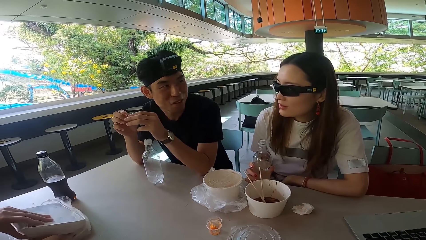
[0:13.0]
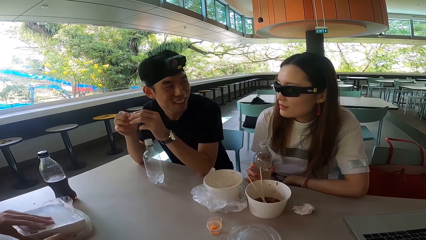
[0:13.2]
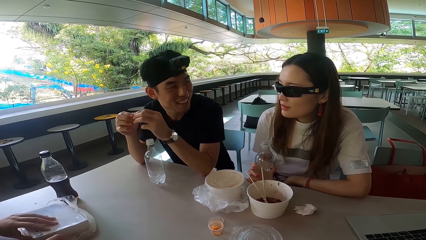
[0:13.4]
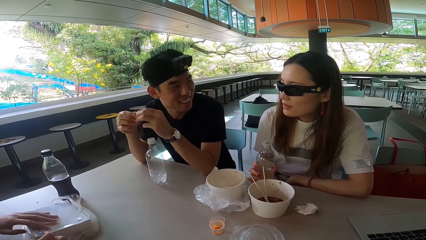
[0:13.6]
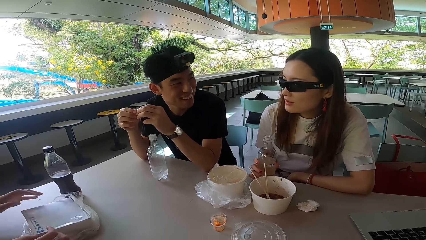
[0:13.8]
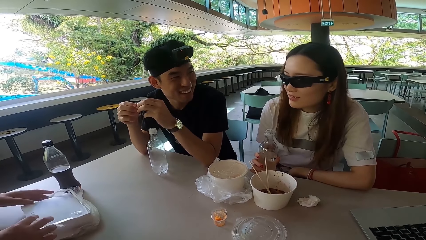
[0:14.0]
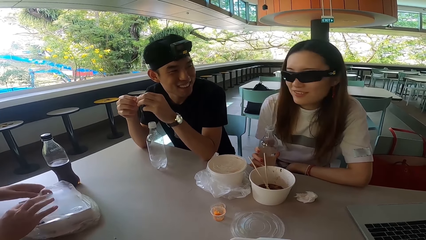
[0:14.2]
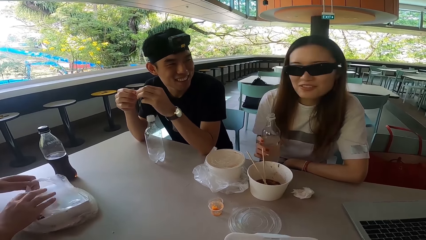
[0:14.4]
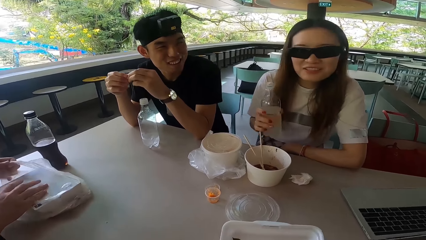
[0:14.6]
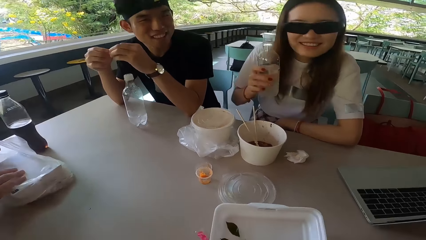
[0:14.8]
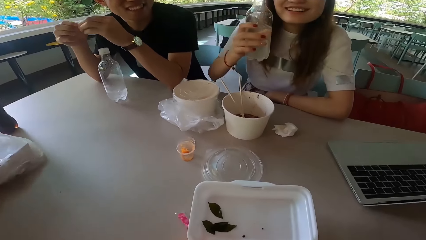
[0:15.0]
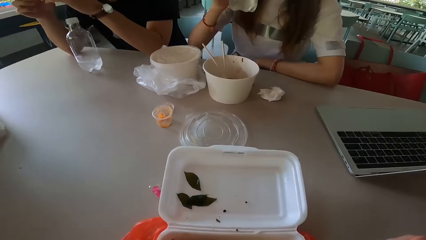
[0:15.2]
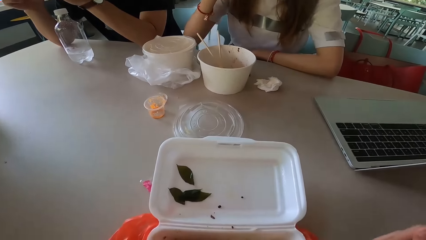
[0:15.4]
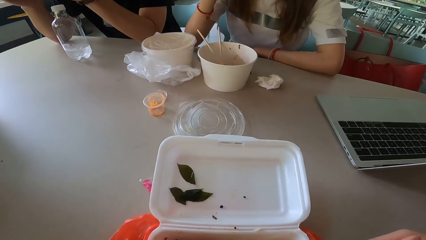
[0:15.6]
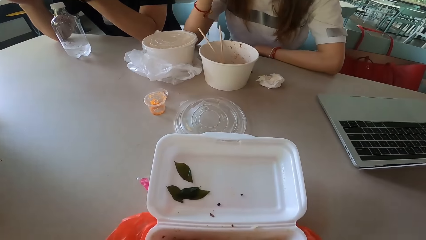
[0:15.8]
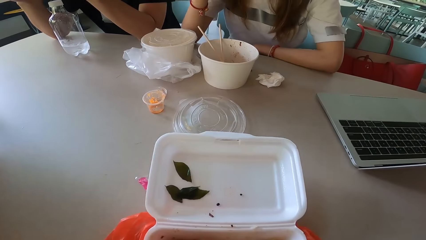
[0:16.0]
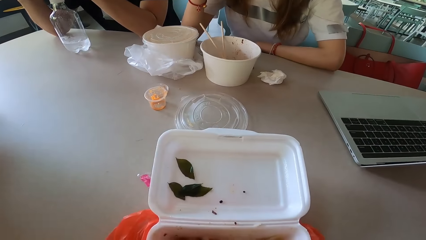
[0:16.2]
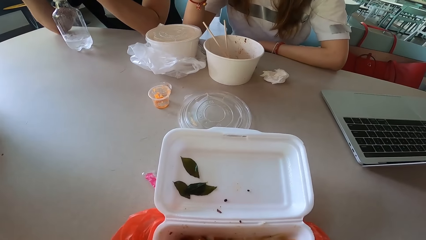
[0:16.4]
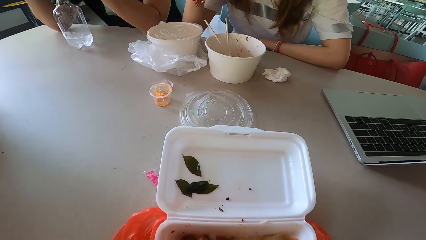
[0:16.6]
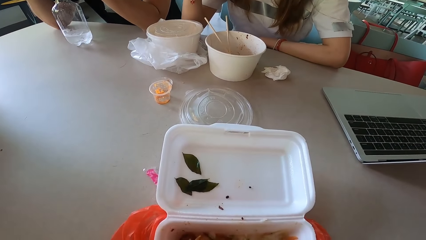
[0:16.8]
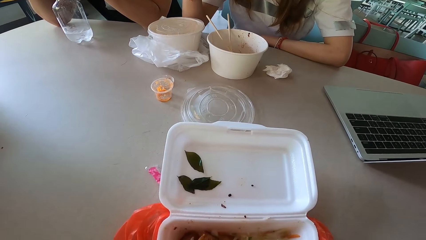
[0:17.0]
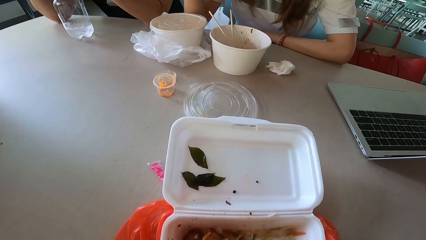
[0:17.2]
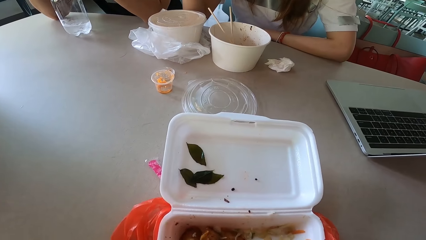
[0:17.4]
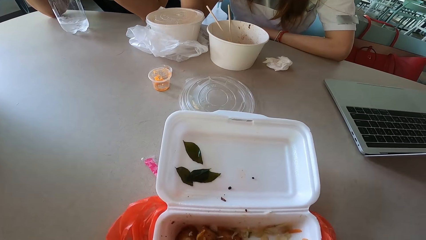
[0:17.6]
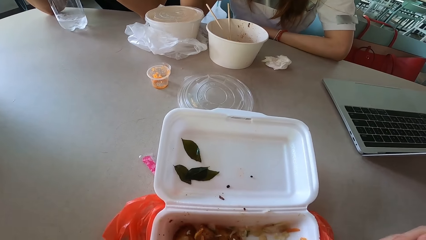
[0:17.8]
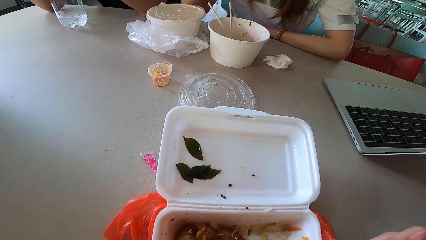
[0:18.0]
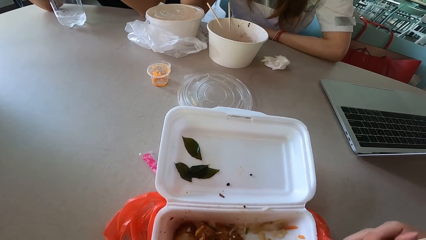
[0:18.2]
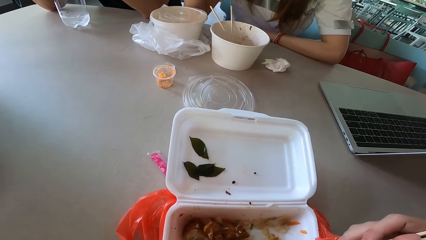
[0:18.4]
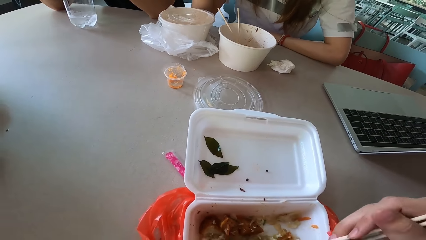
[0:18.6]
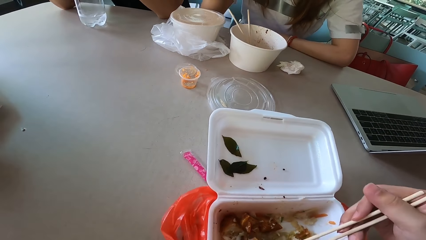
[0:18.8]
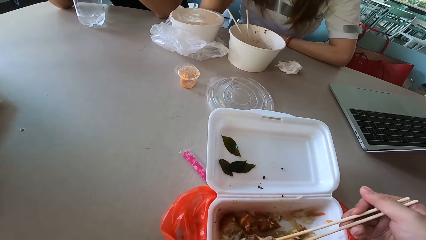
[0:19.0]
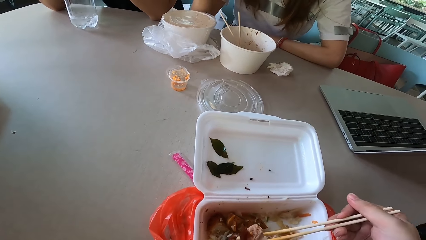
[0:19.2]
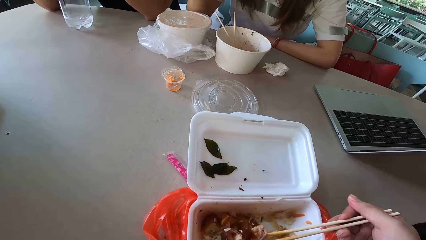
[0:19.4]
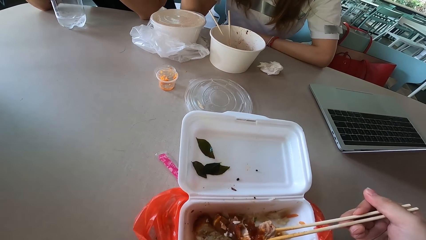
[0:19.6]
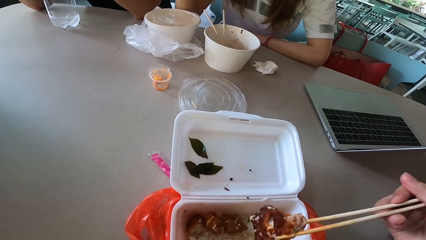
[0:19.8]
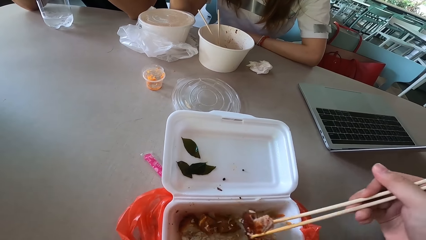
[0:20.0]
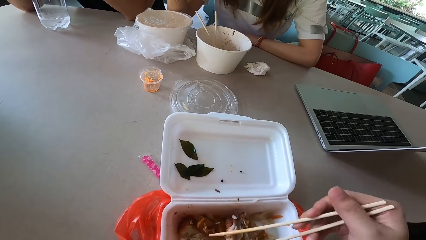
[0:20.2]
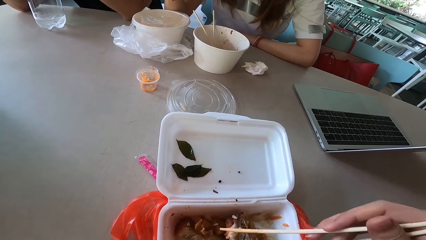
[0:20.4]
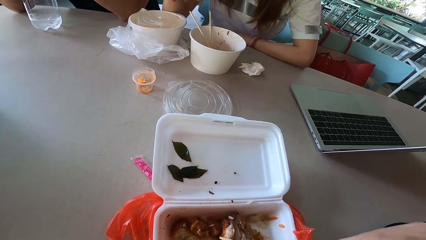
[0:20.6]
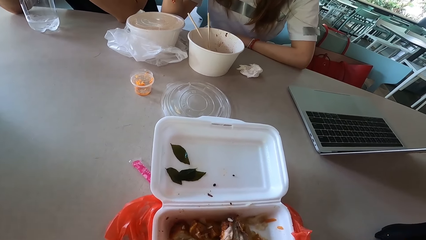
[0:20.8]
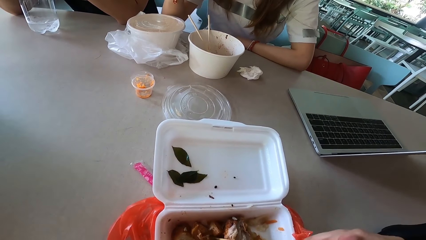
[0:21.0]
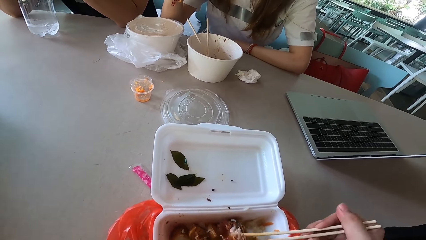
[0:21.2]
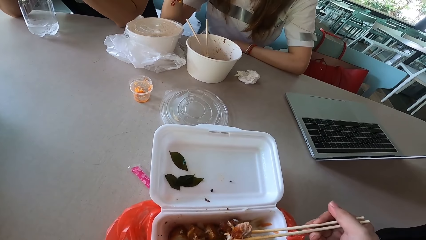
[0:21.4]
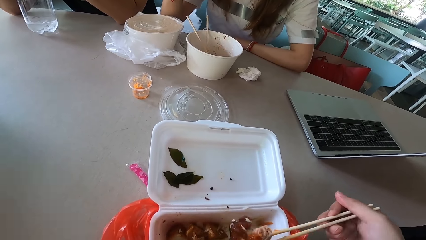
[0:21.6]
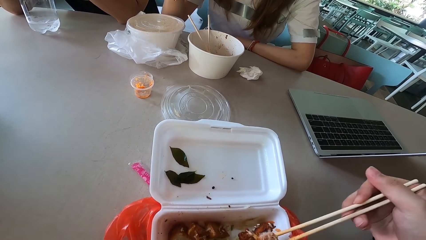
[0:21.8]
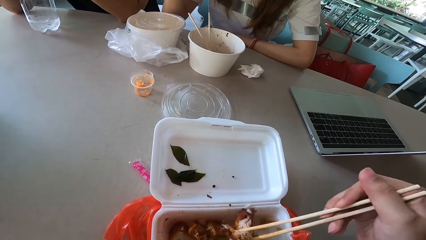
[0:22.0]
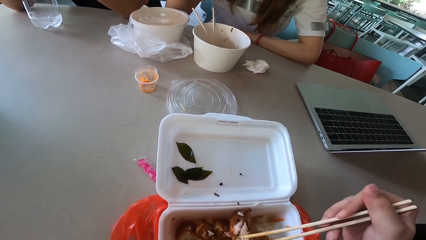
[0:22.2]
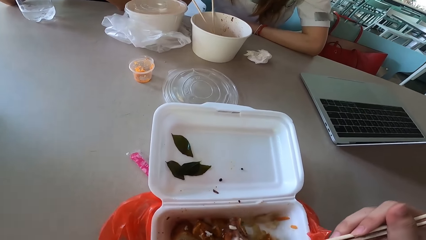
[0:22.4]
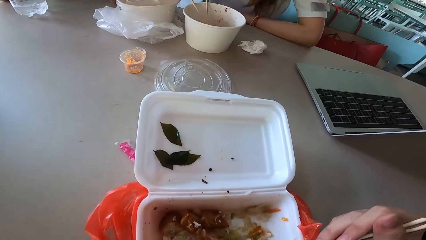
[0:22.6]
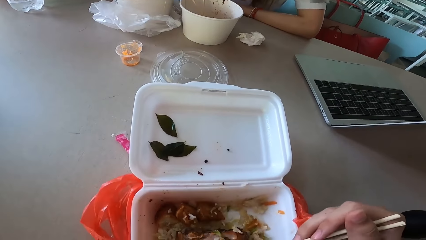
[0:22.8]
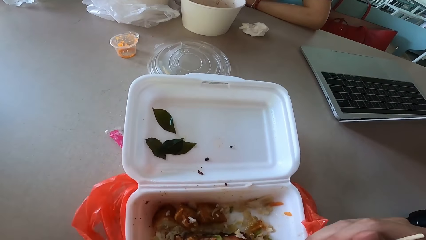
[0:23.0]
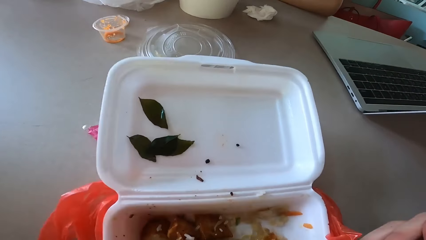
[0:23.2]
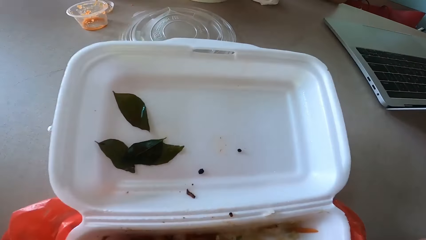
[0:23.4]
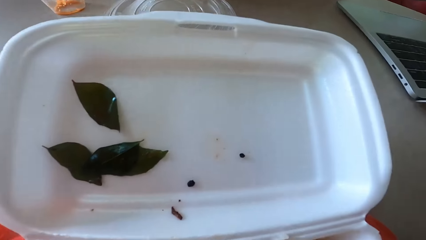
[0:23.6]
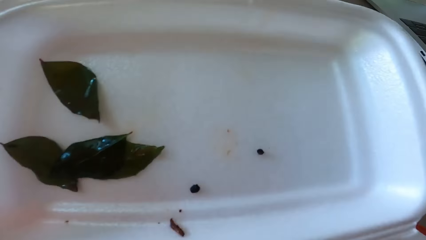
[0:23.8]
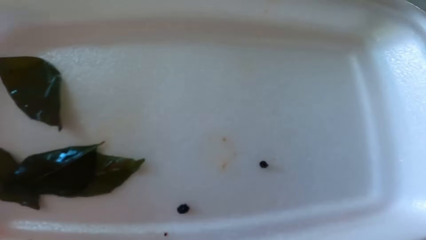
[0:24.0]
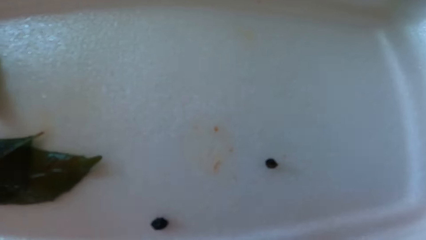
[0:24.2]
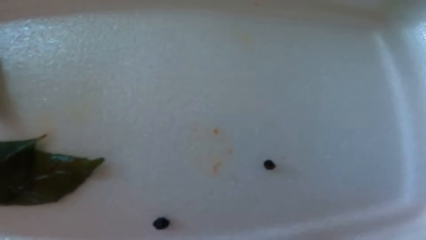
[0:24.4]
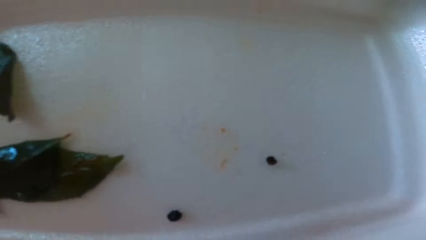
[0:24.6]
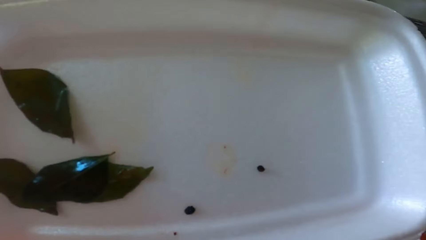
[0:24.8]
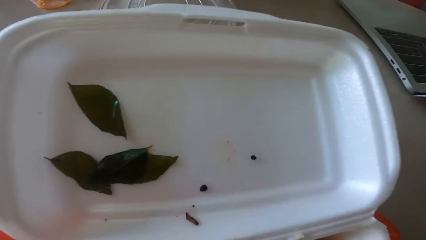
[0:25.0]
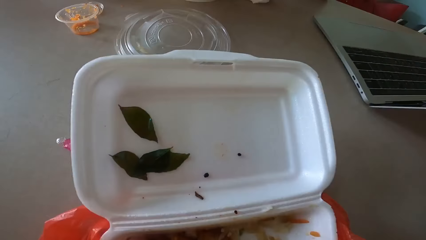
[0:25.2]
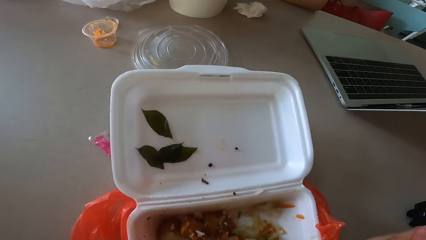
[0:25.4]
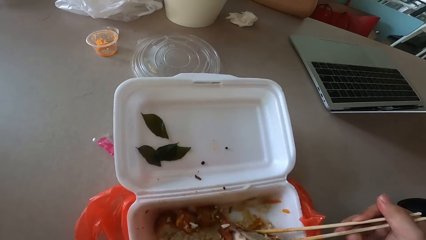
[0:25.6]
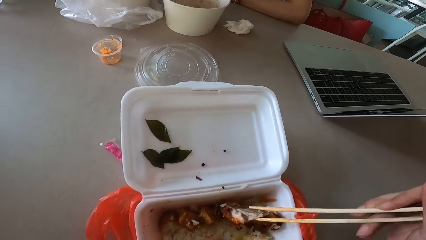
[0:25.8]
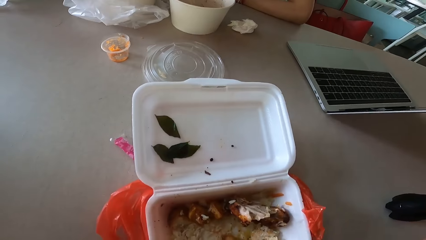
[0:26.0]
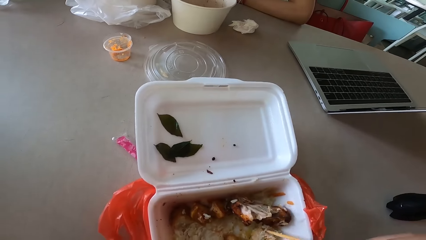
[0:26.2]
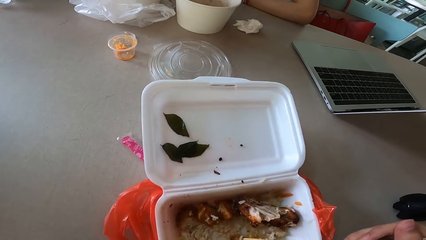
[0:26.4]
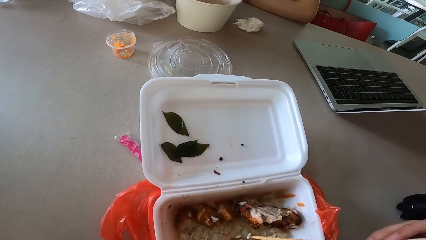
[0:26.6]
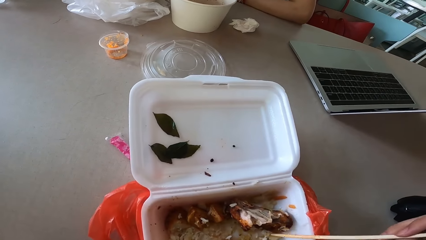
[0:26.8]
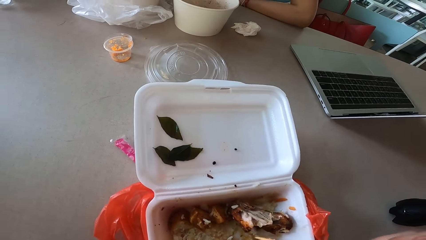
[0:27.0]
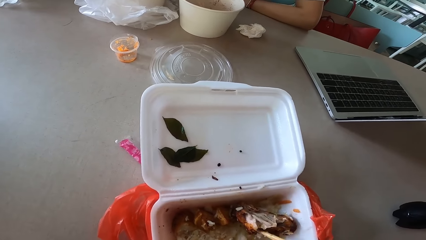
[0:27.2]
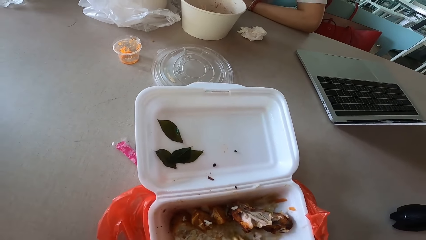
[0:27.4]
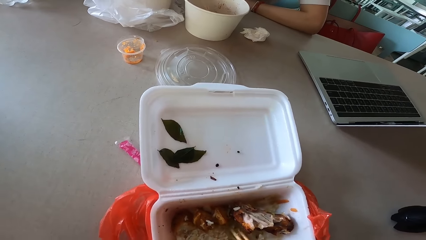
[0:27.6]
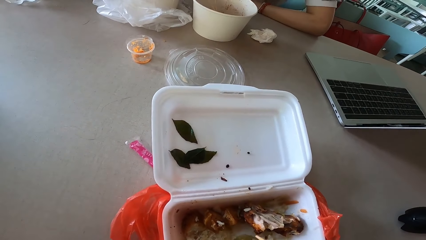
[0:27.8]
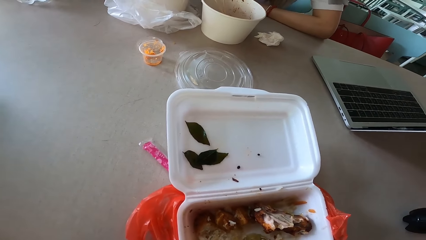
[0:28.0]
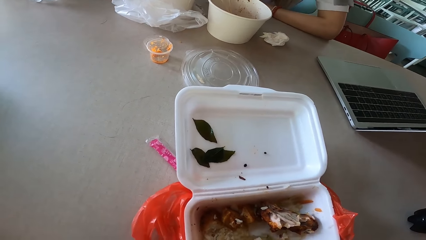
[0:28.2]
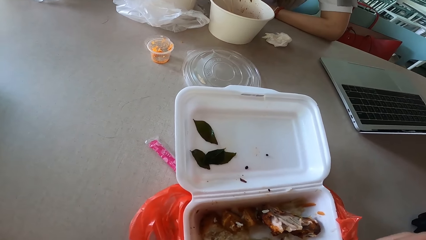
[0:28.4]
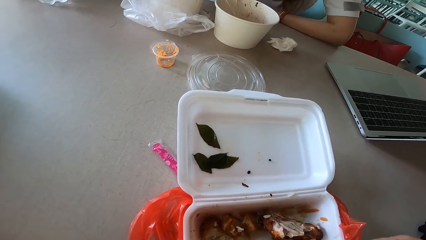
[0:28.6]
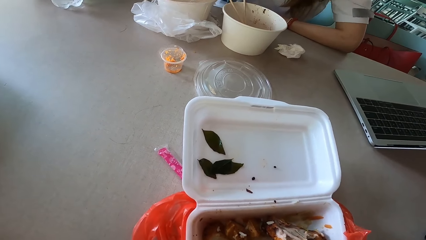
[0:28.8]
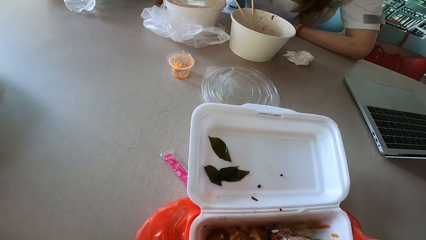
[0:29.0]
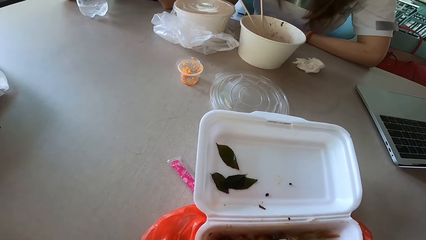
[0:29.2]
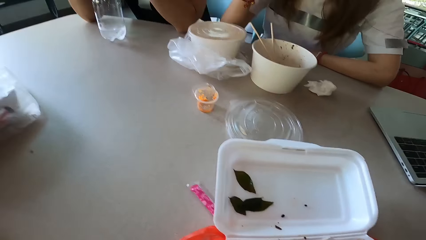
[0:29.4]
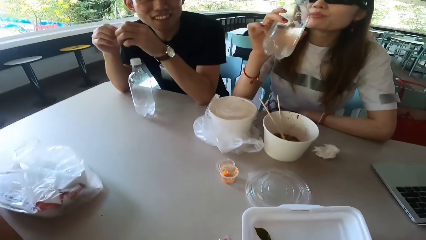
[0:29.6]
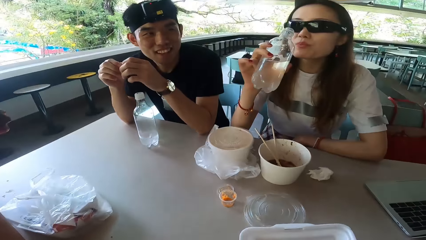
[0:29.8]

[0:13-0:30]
A man closes a box. Another man turns left. The first man picks up a plastic wrapper. A woman lifts a bottle off the table and turns. The first man seals the box with a plastic paper and pulls a polythene bag. The camera wearer talks to the woman, the other man and the first man. The other man turns forward. The camera wearer holds meat with chopsticks. They turn chicken pieces using the chopsticks. They talk to the other man. They pull the chopsticks off the meat. They hold the meat with the chopsticks.
